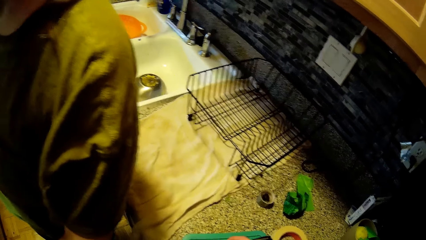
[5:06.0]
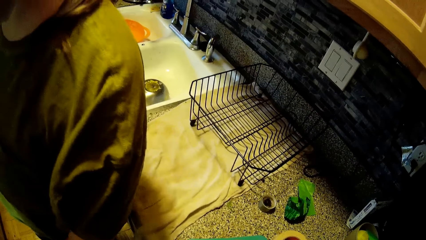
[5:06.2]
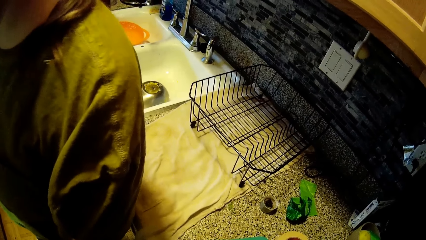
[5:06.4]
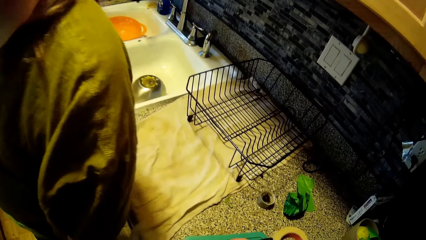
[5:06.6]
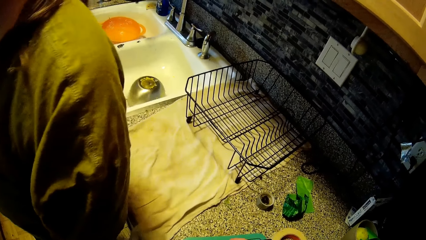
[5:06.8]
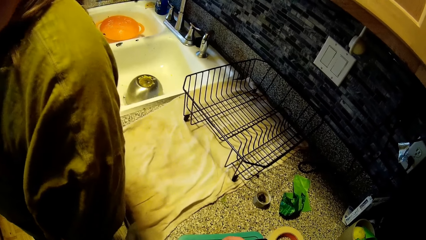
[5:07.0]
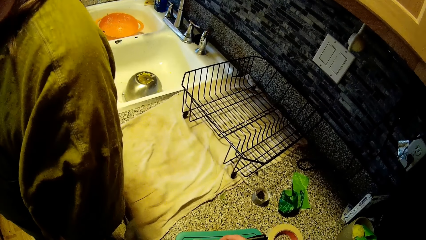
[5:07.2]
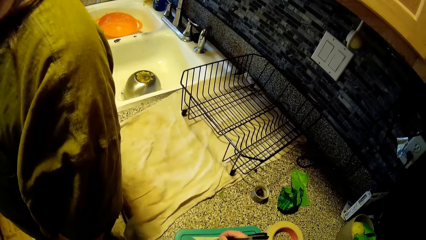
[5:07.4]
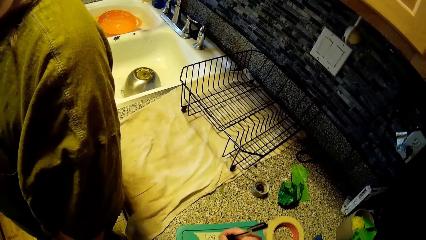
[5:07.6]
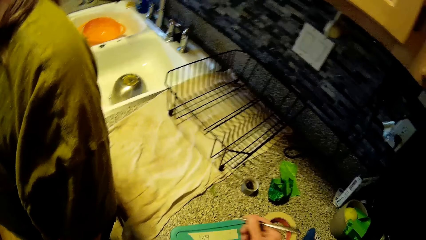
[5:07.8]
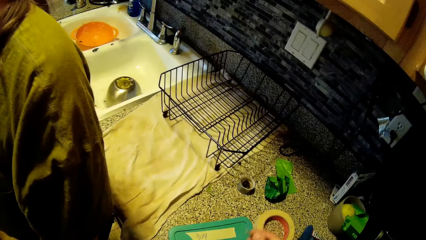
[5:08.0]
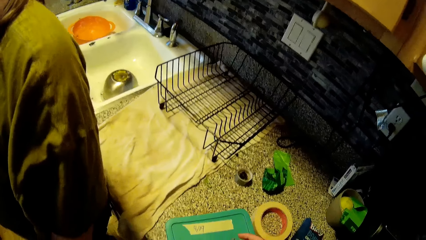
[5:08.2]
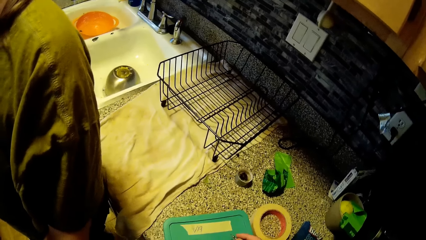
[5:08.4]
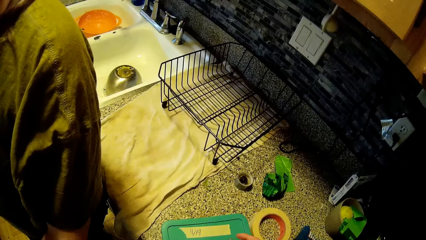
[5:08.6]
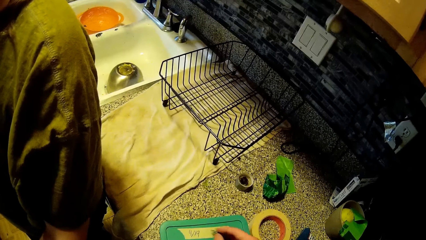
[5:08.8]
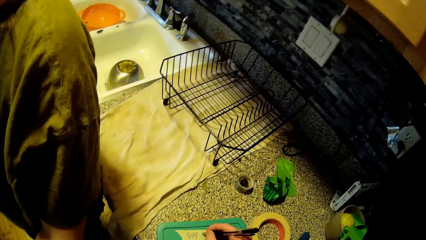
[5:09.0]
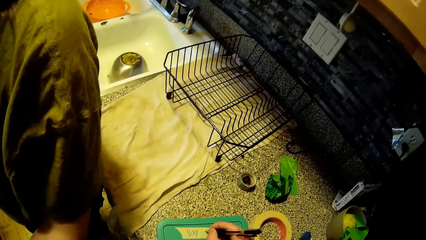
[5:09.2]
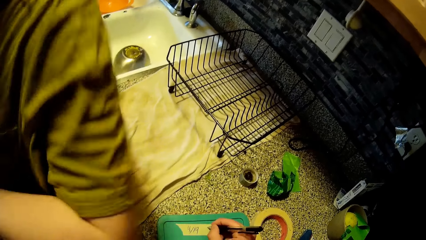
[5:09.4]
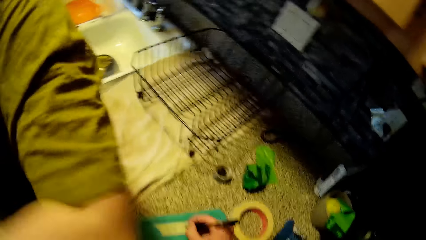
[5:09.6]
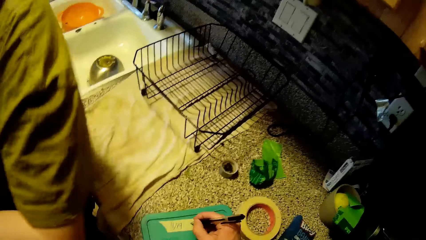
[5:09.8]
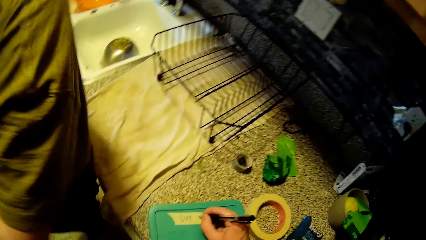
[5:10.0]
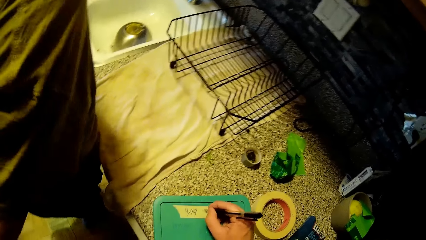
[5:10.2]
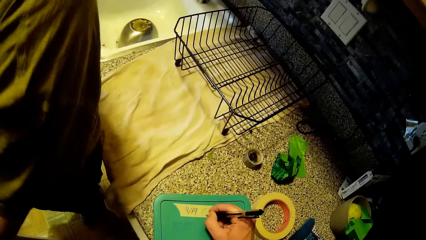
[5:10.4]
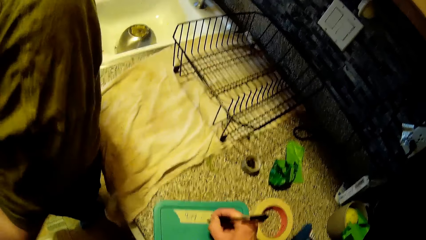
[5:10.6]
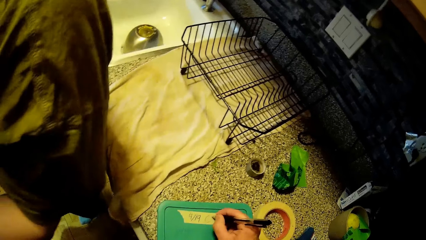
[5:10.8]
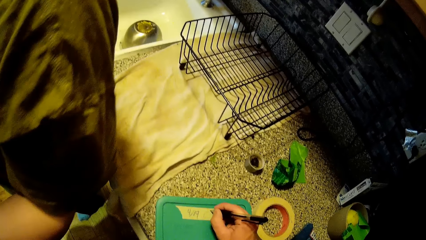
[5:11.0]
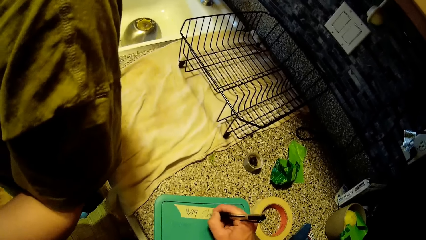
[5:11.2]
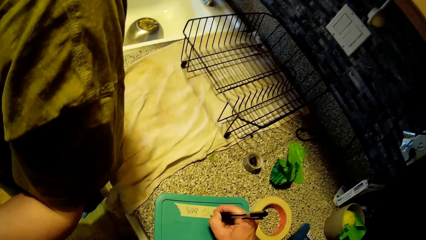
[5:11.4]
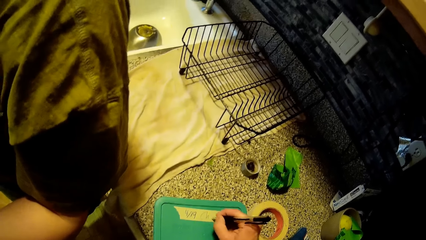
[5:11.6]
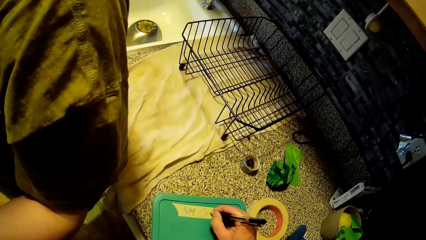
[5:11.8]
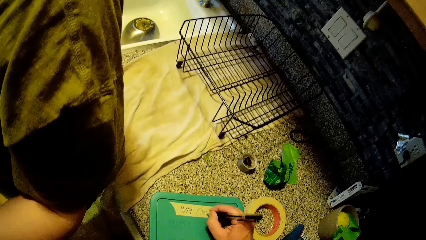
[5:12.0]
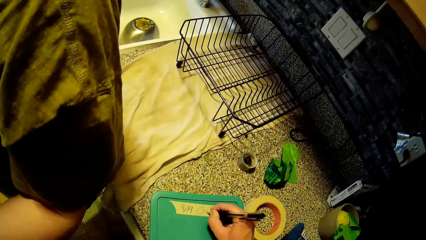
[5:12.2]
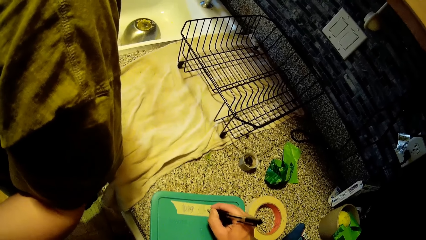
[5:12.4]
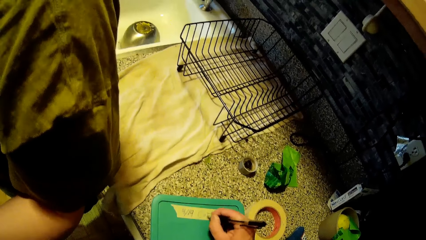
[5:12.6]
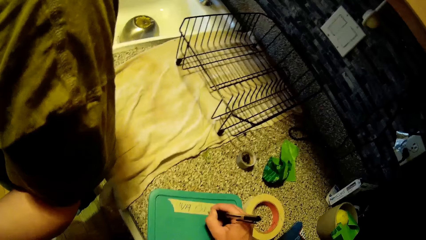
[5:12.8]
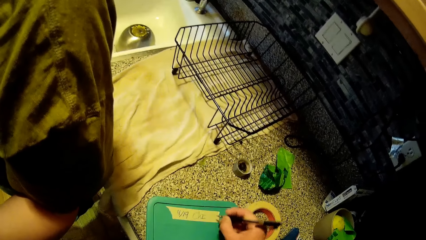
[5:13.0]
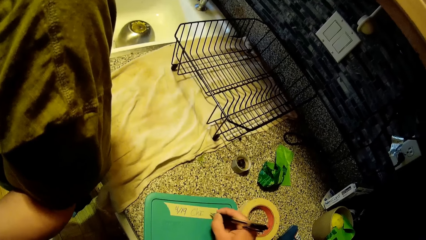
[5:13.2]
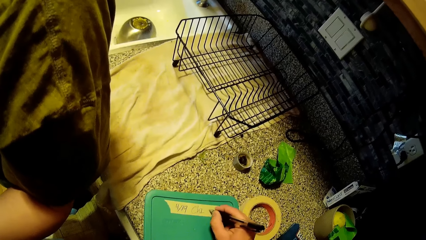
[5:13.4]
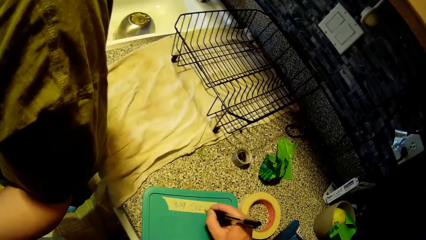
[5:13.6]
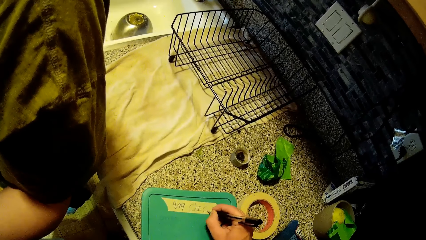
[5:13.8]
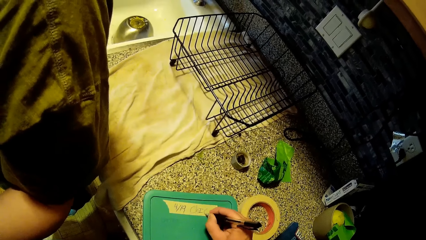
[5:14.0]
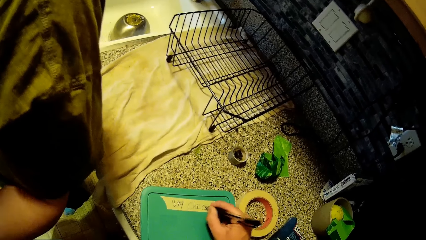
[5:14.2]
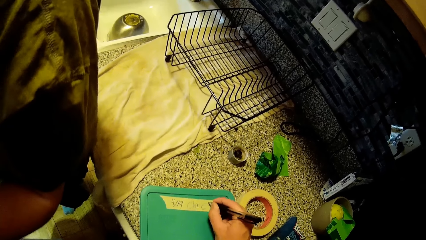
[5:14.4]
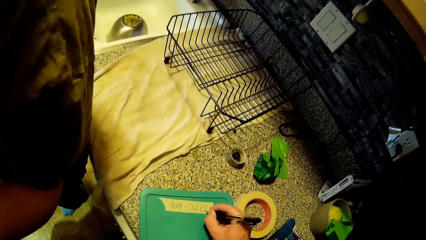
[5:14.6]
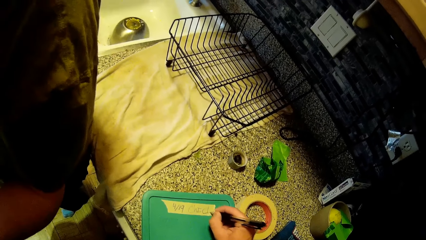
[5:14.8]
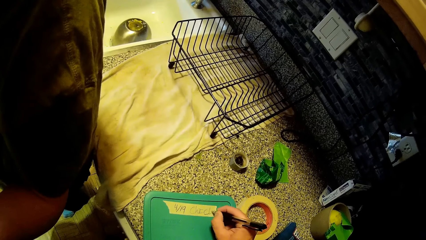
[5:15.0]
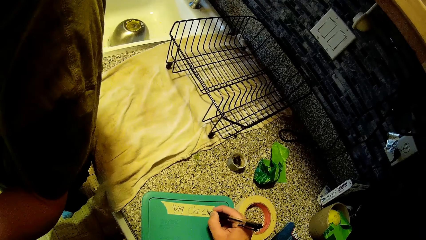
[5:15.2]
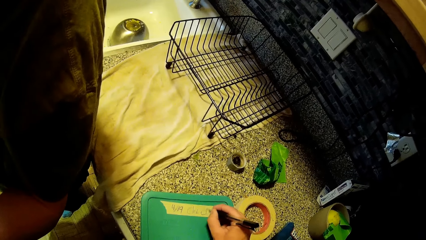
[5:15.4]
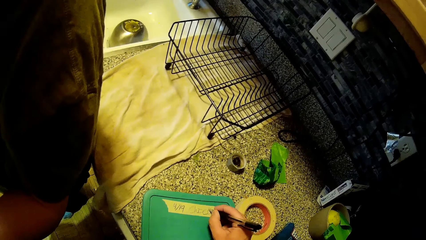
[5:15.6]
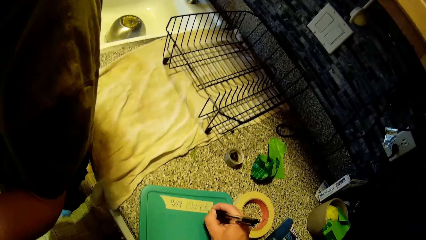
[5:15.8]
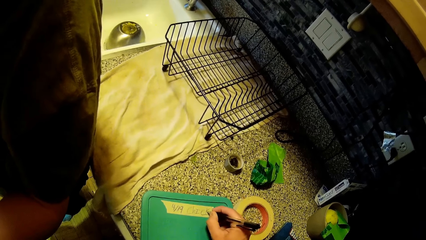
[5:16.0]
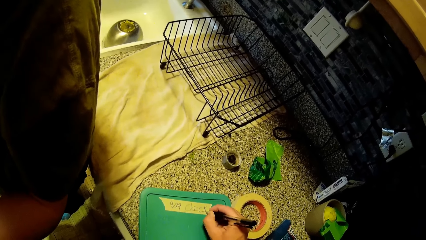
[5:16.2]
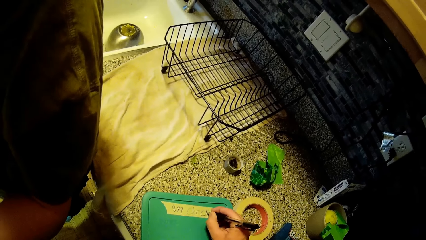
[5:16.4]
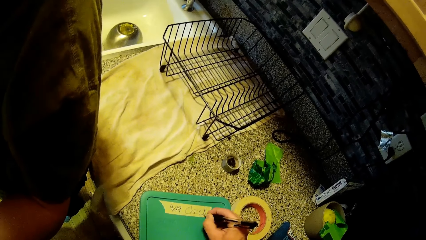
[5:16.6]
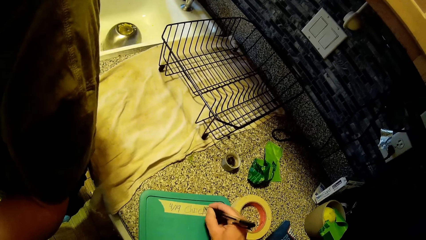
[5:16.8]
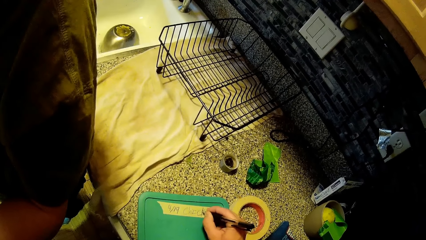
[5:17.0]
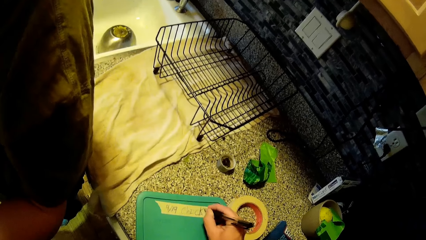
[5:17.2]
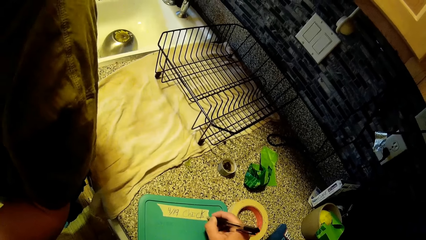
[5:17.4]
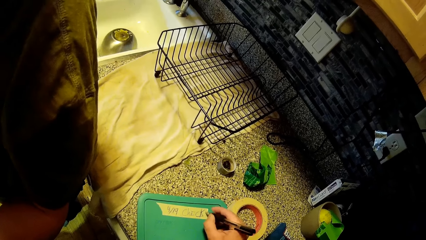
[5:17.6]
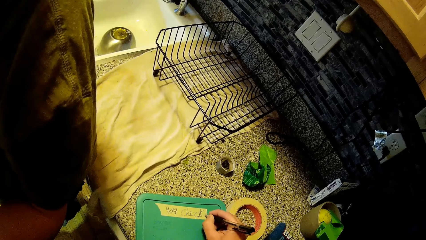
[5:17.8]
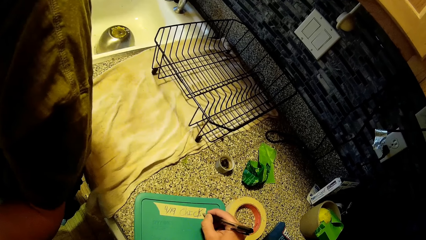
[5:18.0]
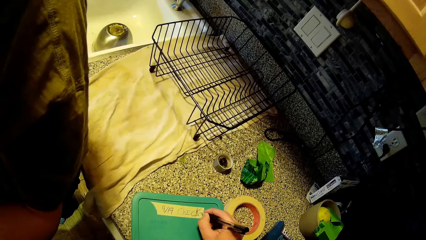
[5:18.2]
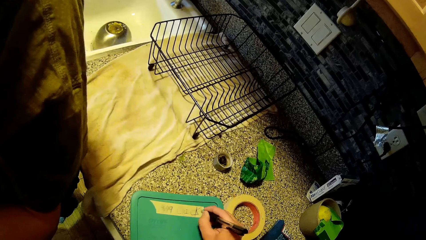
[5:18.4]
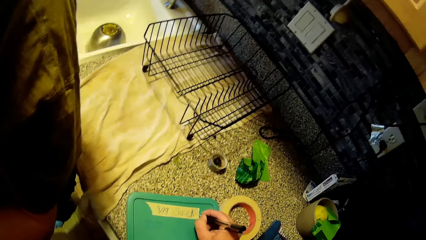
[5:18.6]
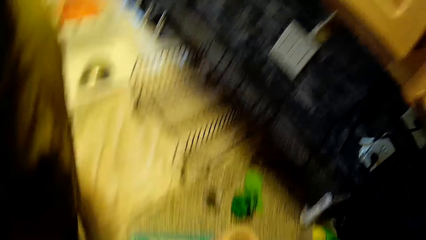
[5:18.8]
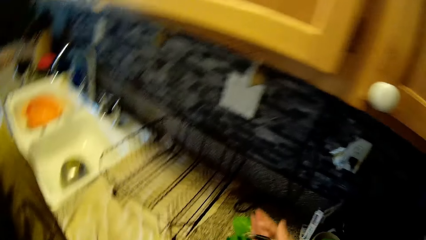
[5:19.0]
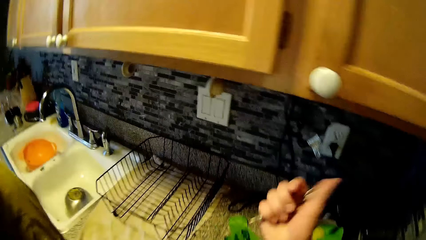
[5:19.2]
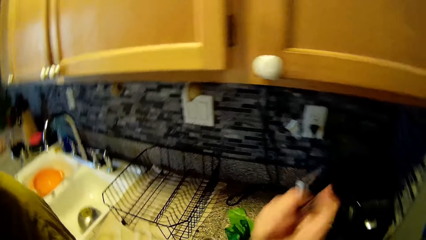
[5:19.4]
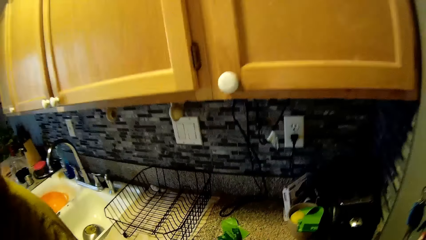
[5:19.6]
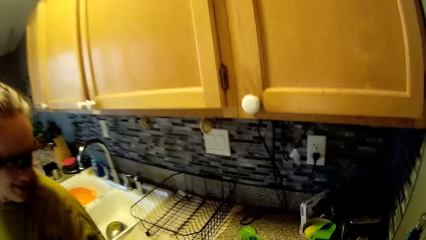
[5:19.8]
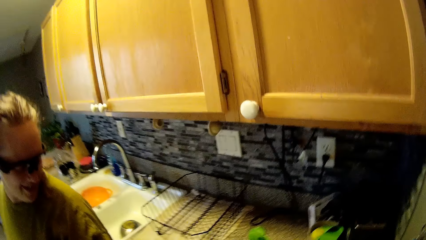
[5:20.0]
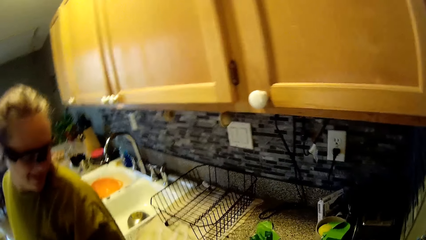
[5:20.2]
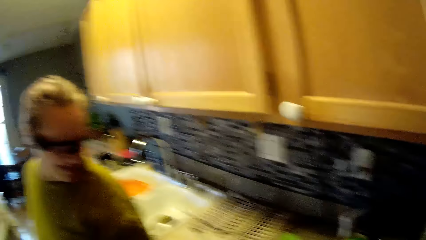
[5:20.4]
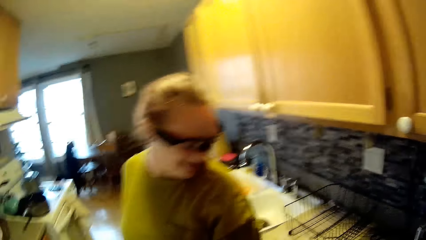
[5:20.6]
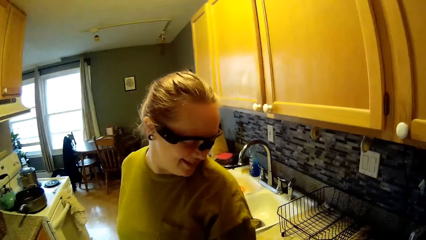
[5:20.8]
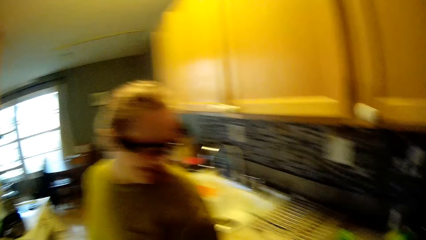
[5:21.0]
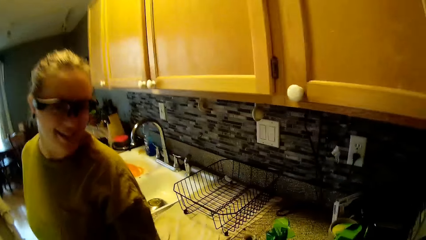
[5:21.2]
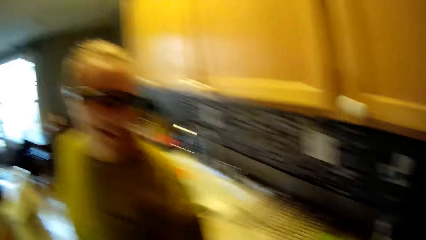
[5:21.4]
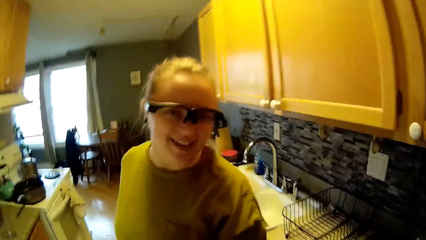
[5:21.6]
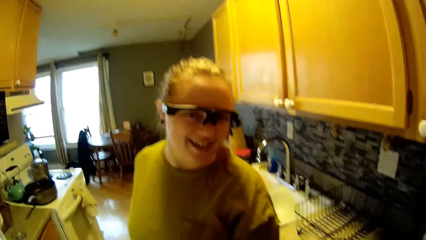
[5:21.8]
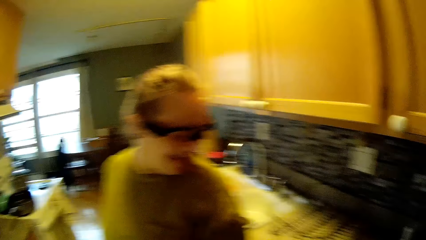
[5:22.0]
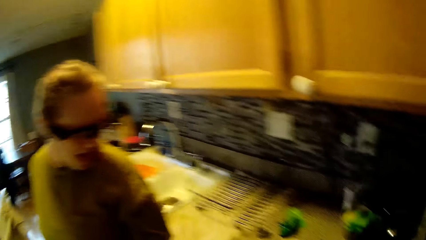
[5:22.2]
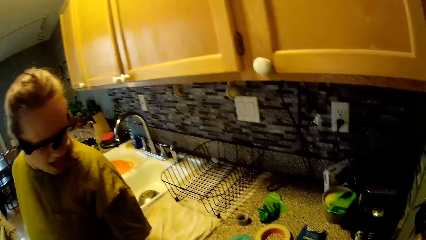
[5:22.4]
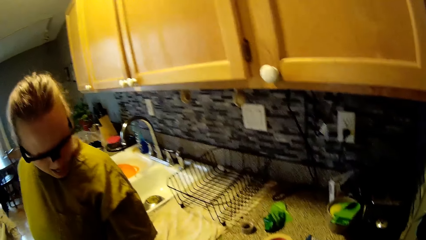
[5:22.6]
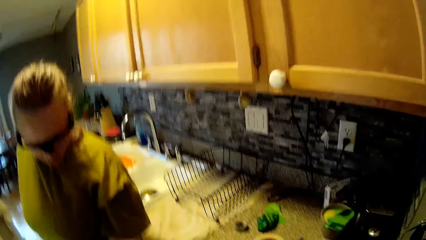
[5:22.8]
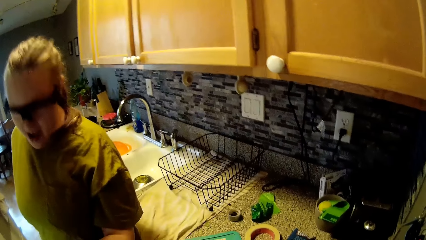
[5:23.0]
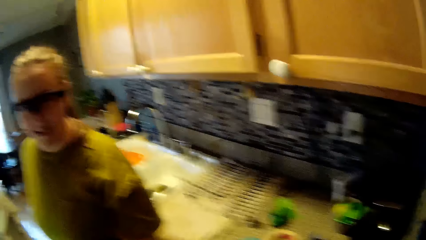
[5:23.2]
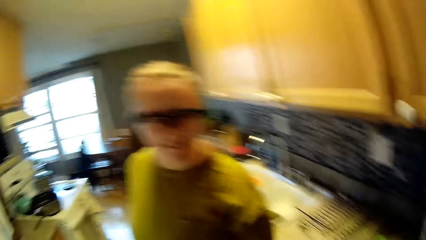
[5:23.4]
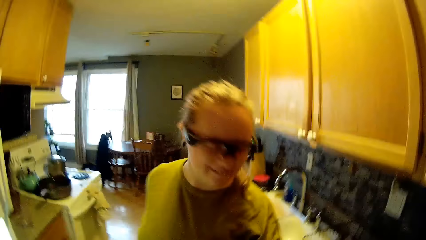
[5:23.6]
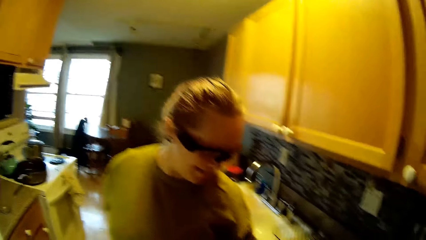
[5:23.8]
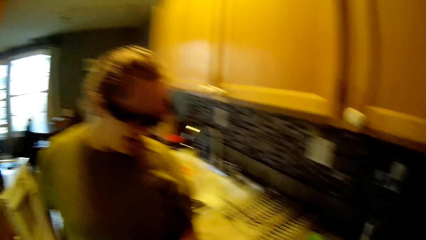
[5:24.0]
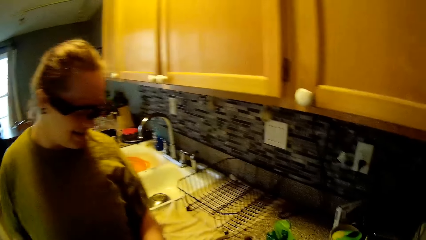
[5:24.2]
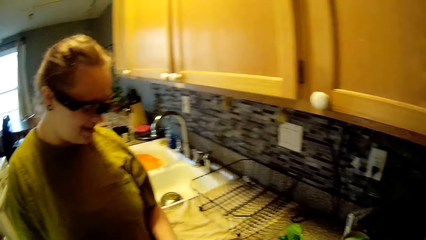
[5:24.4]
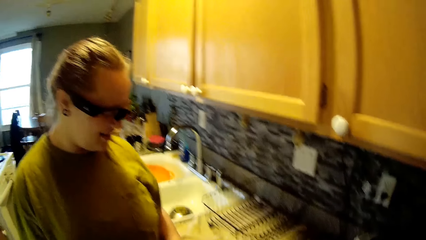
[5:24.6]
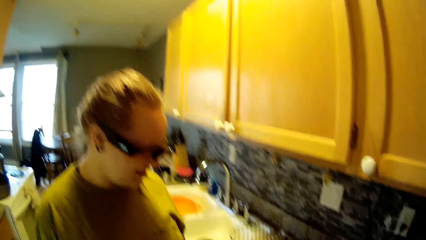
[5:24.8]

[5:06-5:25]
The woman hits the camera wearer with her left hand. The camera wearer writes on the paper. He touches the tip of the pen with his right thumb. He lifts the hand. The woman converses with the camera wearer.
